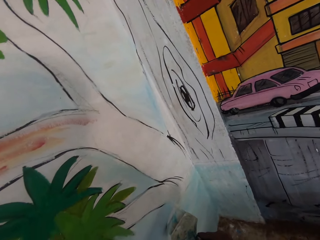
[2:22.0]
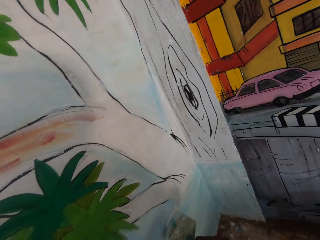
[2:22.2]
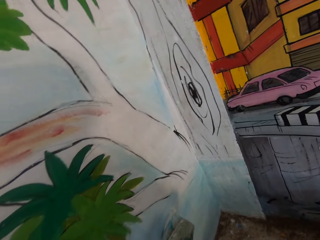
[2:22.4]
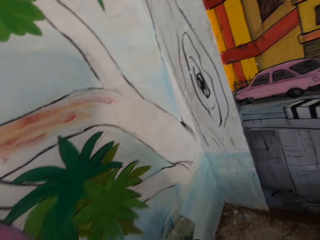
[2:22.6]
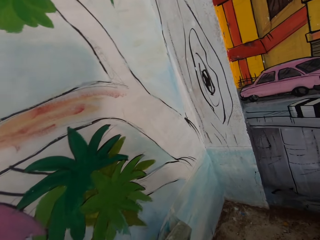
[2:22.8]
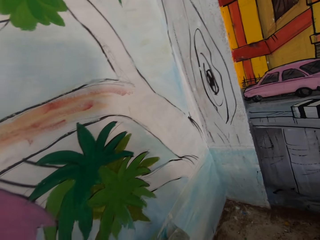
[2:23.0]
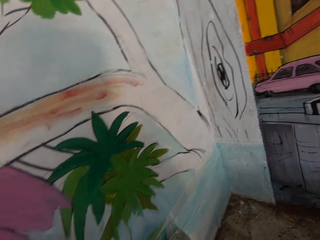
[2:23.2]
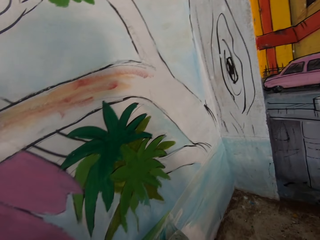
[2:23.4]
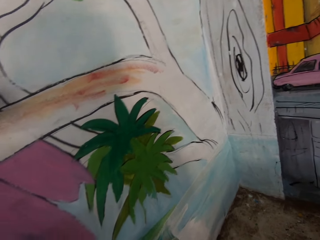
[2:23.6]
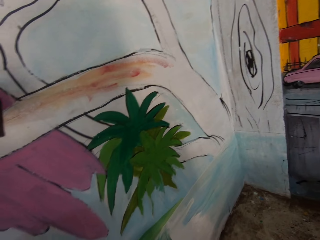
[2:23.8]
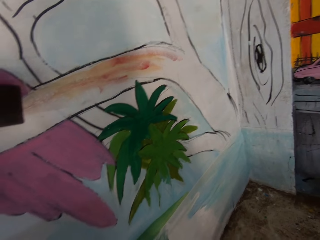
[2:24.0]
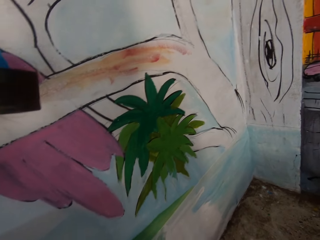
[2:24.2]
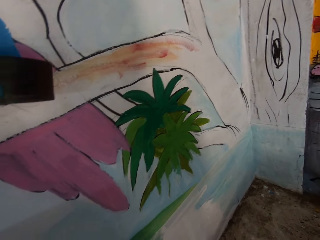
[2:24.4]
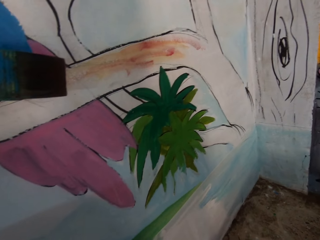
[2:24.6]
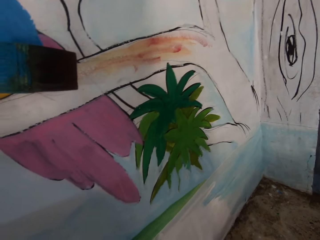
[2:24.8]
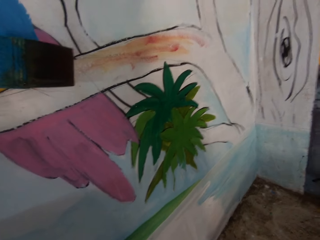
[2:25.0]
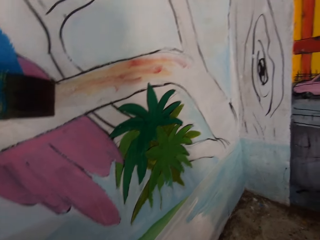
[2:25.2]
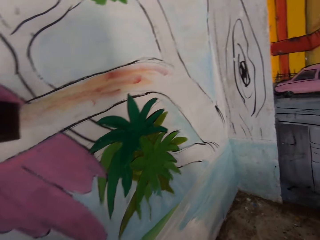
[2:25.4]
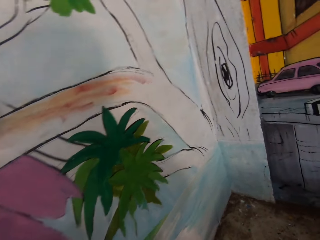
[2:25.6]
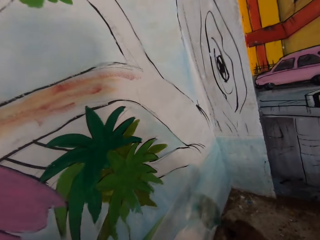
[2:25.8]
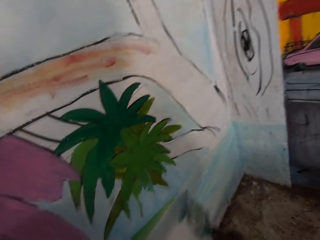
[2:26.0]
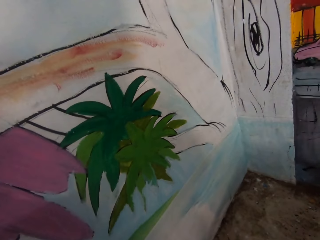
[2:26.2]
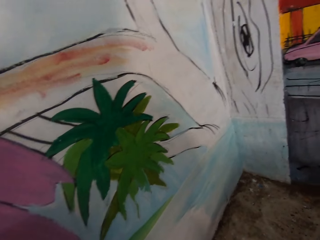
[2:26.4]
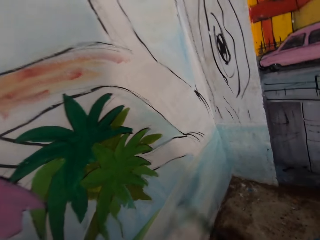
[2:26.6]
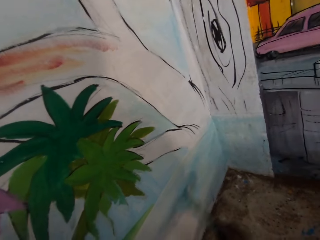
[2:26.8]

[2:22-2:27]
The camera wearer paints the wall with the paint brush.

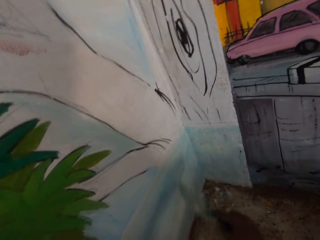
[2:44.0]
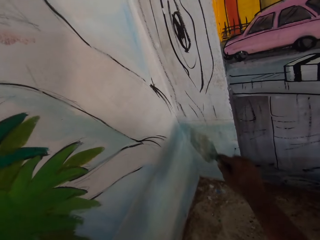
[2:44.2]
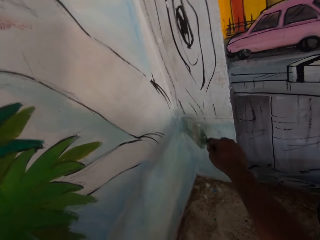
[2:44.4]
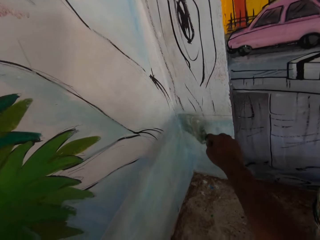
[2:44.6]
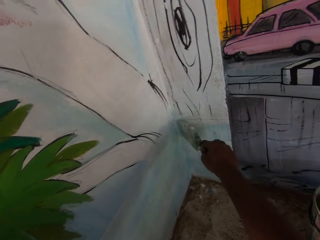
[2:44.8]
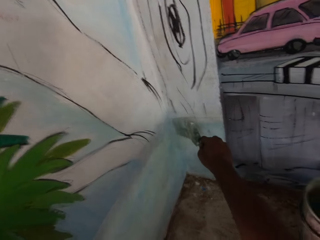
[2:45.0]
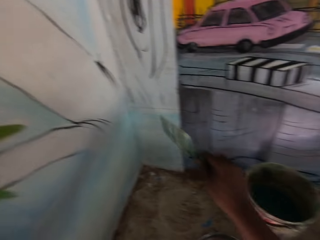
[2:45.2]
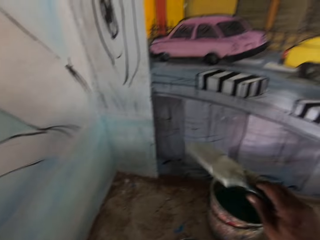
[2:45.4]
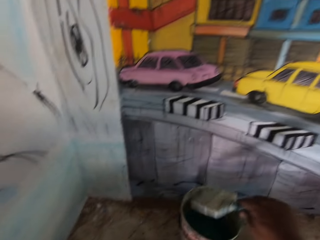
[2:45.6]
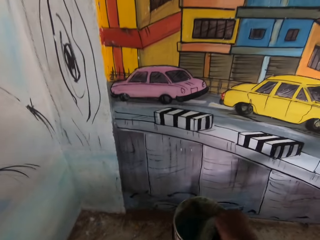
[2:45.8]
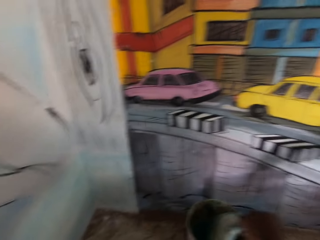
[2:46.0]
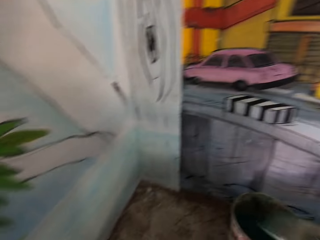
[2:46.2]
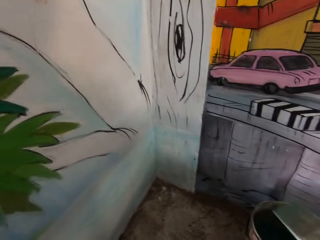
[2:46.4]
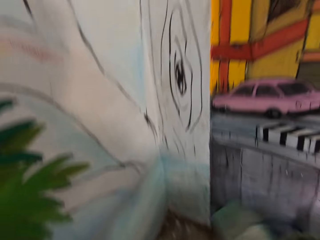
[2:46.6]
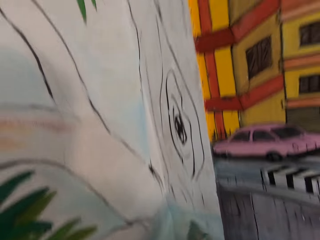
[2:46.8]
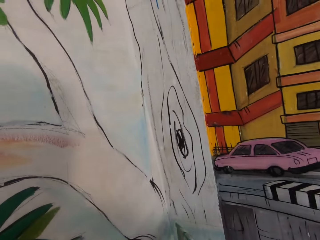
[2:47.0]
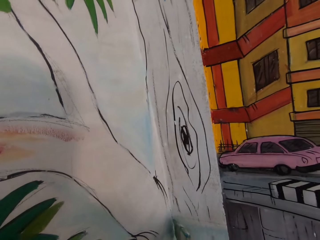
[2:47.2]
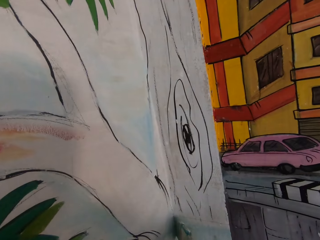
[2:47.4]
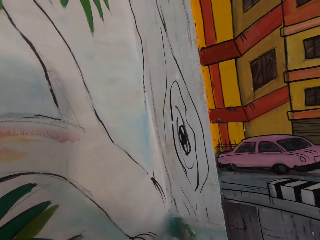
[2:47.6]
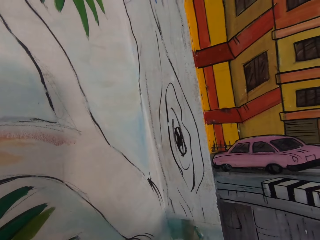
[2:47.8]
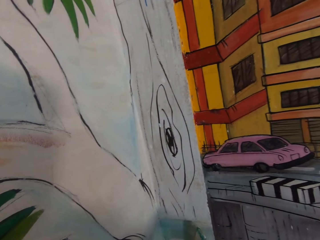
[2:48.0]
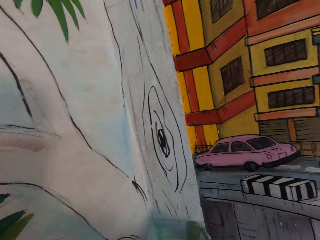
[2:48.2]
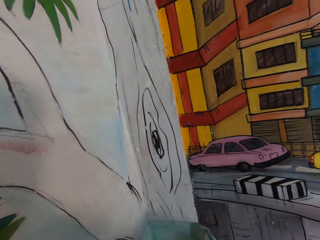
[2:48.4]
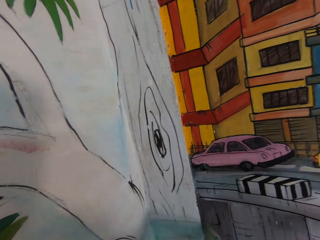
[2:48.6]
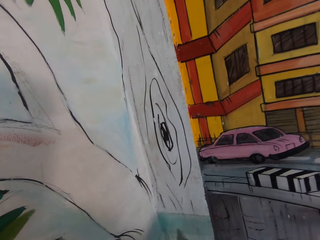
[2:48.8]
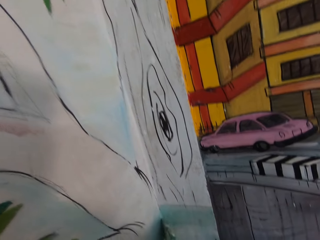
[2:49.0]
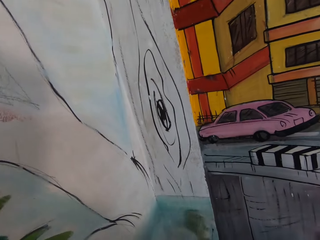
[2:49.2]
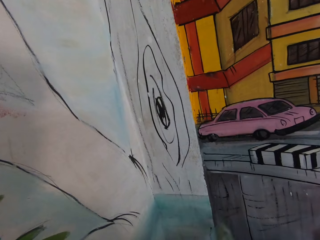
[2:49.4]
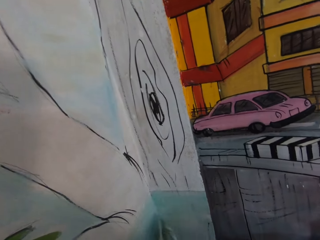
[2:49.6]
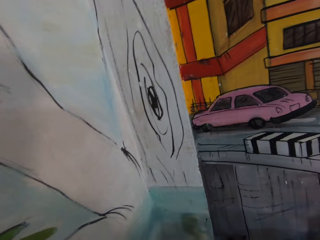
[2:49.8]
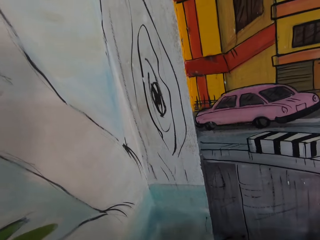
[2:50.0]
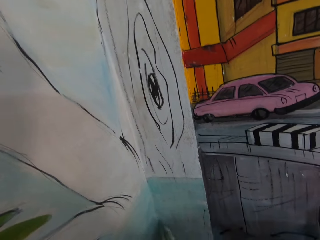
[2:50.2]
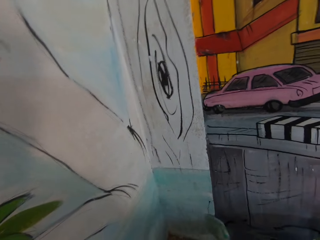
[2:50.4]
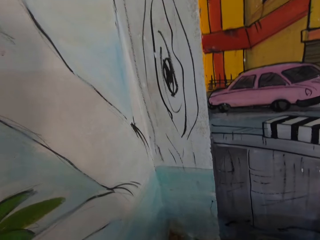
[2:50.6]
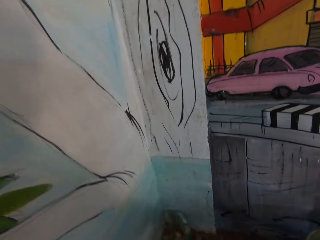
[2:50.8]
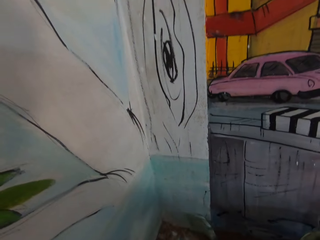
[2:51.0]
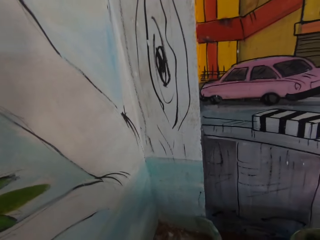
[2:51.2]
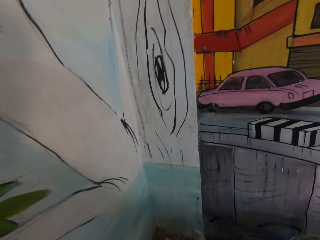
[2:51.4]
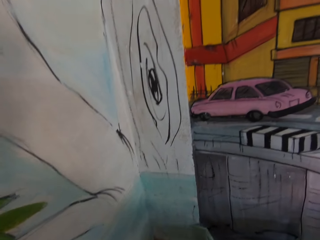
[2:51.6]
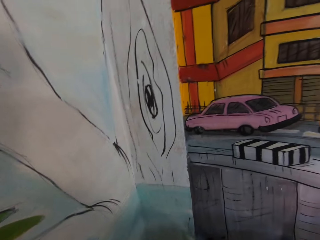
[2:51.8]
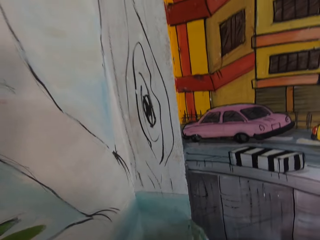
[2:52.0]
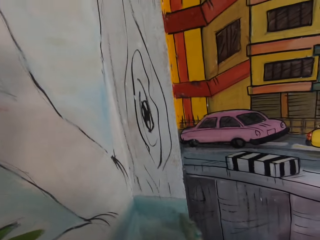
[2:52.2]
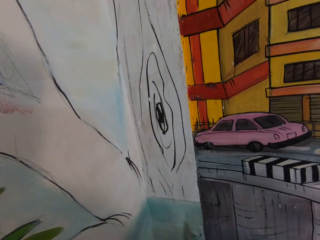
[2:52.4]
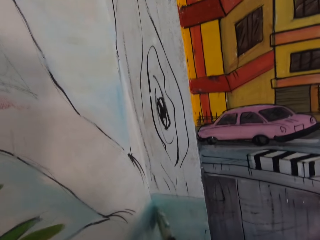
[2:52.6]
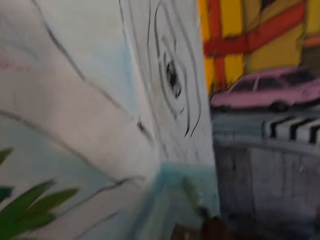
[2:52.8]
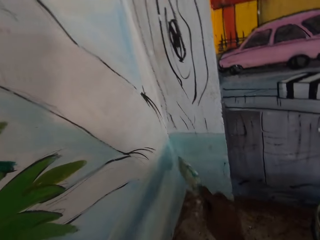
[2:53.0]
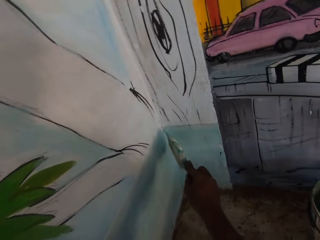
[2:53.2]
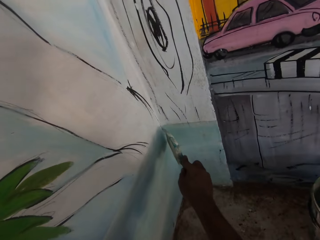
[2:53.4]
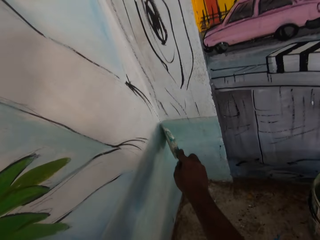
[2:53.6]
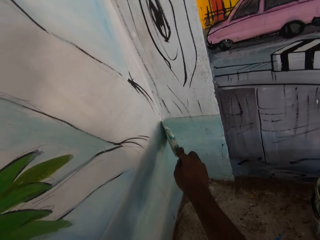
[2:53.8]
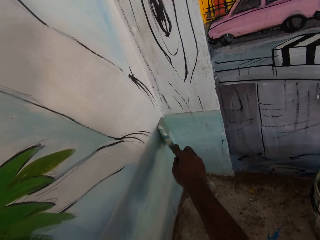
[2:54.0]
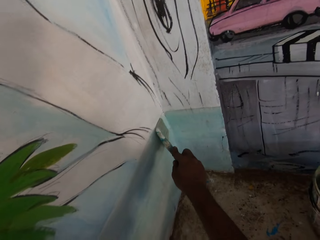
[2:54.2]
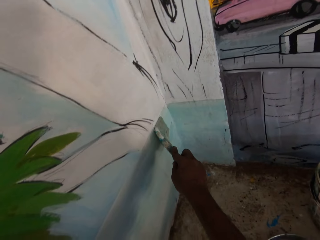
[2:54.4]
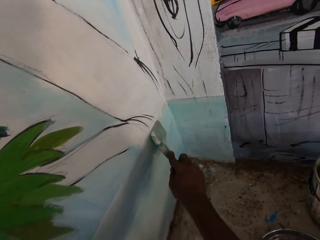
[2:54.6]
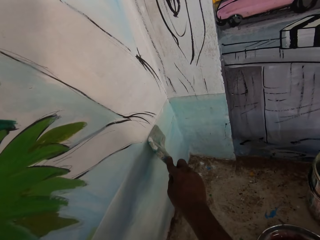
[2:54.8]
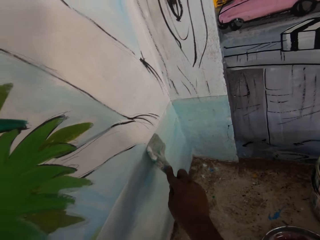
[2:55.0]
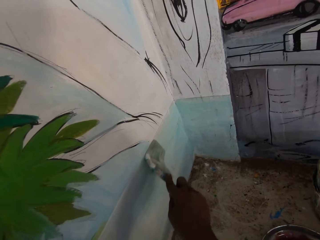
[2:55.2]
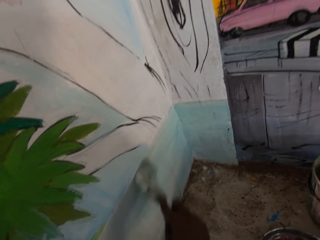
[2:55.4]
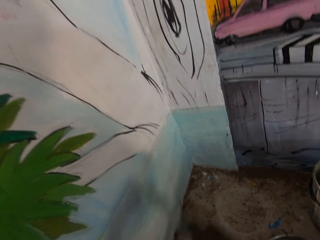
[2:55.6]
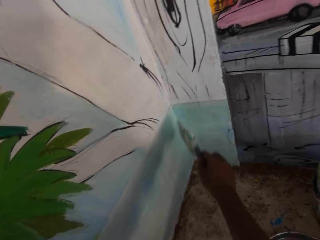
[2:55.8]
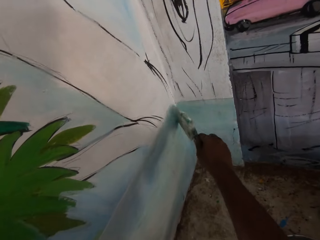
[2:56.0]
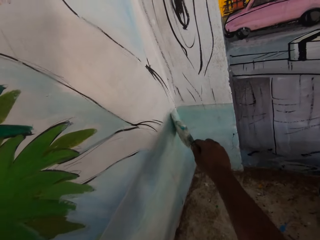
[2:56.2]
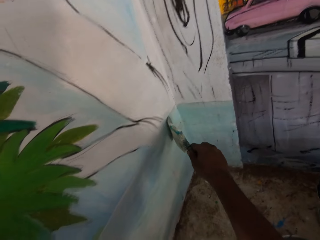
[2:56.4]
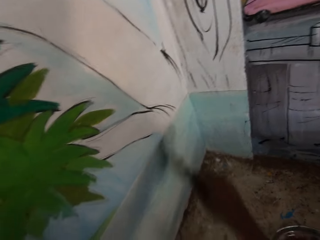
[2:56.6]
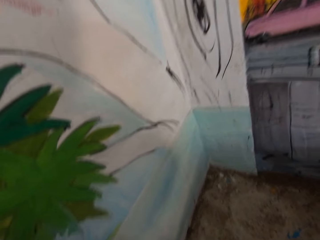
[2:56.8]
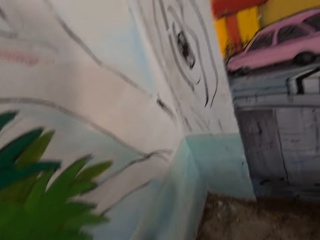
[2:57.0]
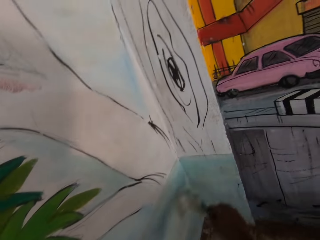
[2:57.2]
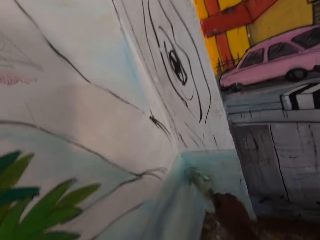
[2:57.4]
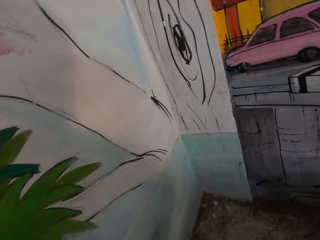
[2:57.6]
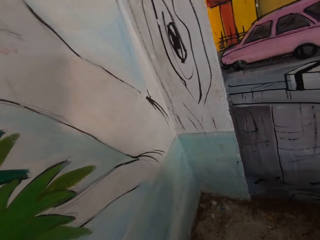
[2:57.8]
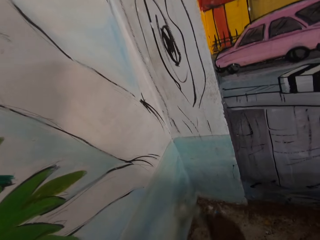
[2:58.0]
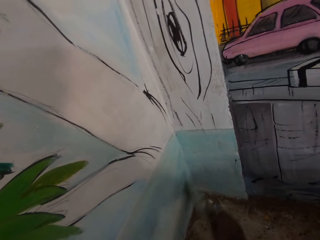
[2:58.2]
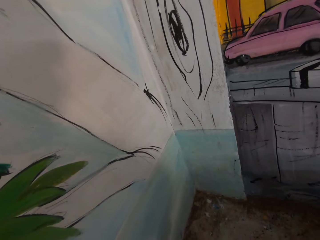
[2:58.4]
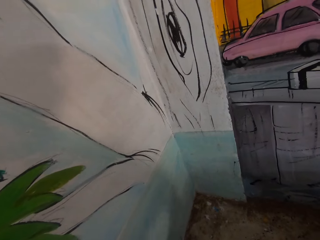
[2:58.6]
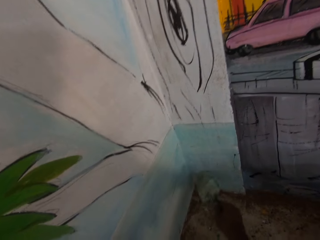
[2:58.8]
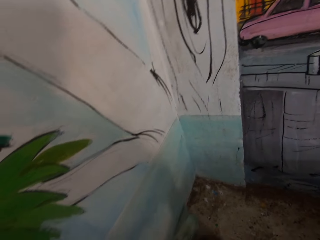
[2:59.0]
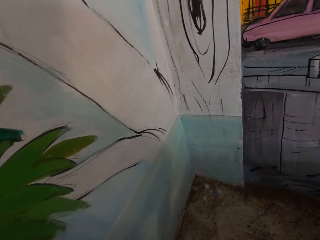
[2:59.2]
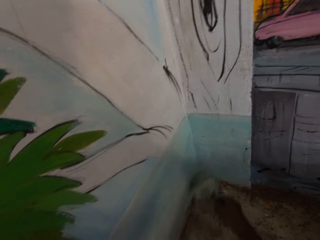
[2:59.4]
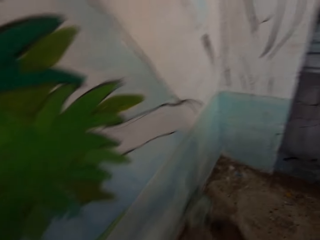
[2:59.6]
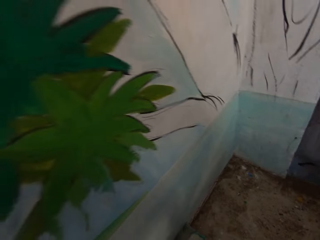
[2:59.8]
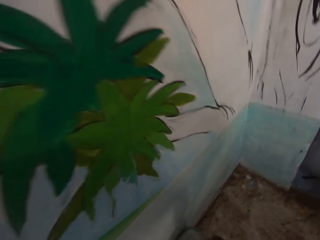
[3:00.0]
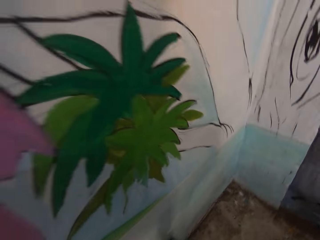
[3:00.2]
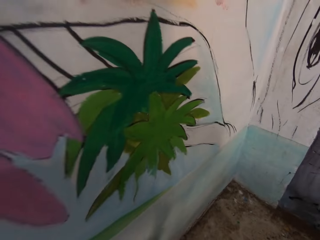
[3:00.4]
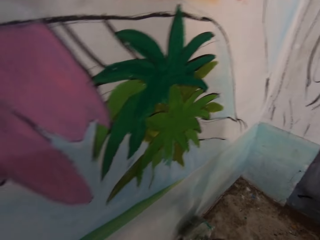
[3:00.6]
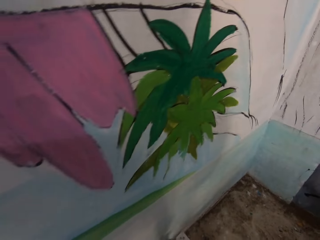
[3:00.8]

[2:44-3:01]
The camera wearer dips the paint brush in the paint bucket on the table. They paint the wall with the paint brush.
